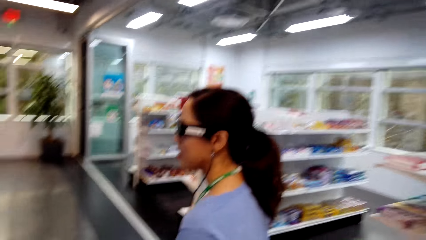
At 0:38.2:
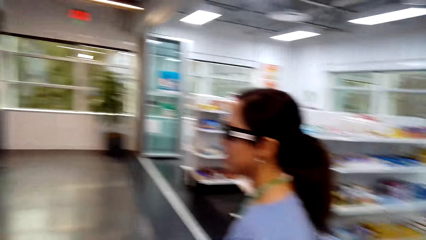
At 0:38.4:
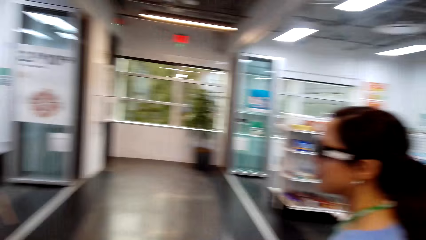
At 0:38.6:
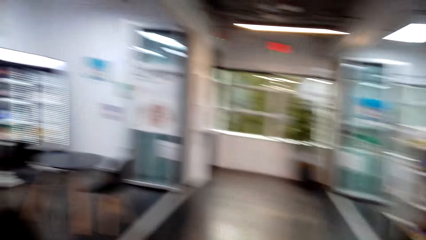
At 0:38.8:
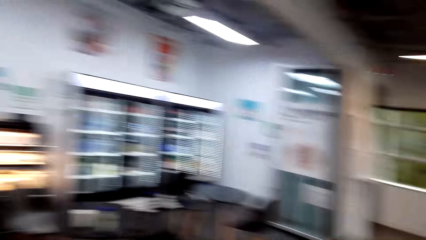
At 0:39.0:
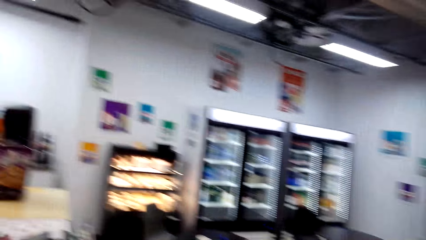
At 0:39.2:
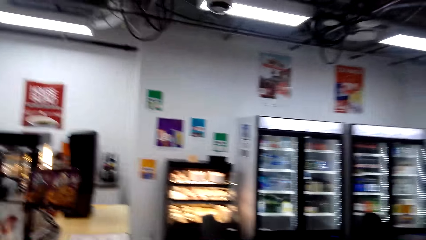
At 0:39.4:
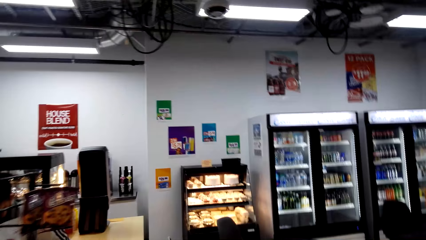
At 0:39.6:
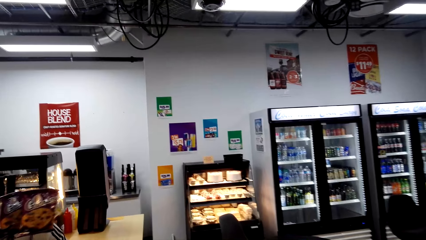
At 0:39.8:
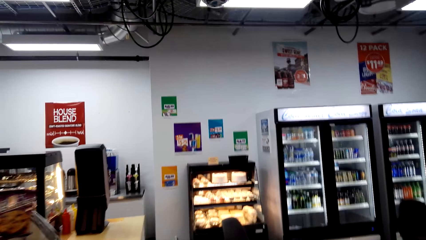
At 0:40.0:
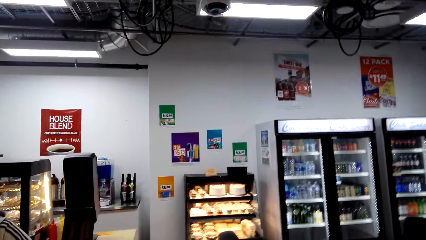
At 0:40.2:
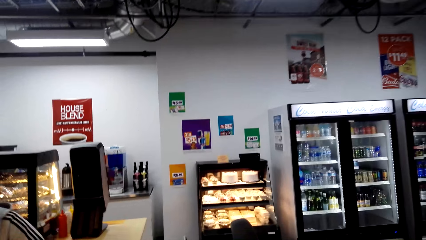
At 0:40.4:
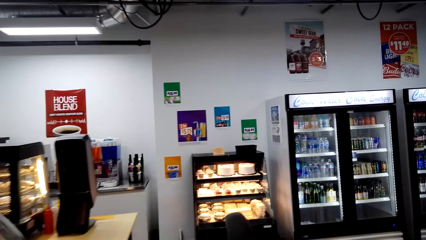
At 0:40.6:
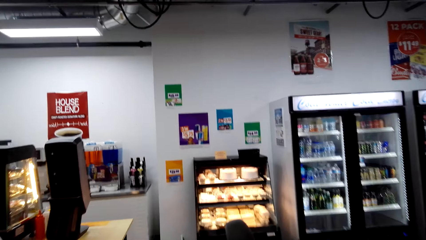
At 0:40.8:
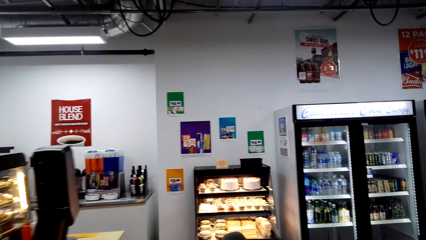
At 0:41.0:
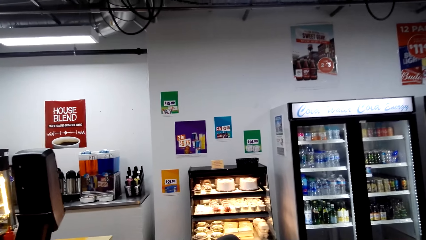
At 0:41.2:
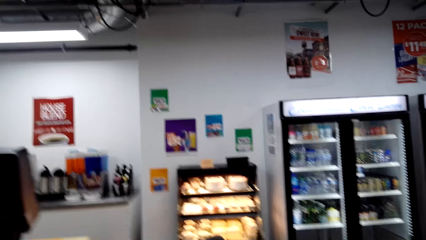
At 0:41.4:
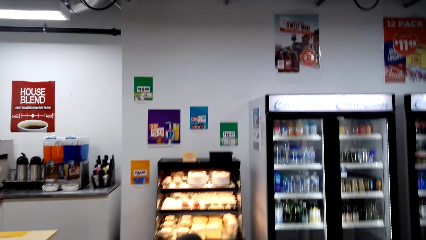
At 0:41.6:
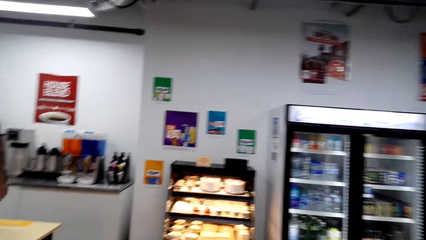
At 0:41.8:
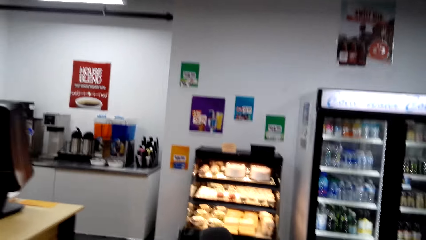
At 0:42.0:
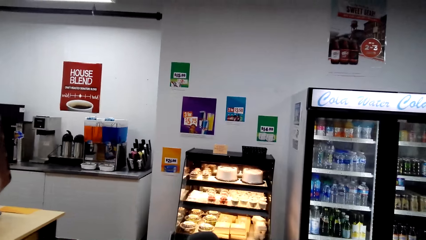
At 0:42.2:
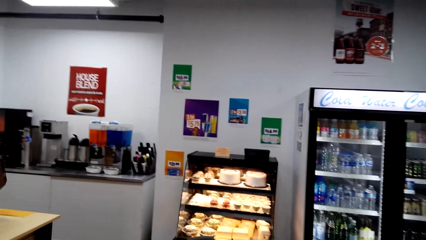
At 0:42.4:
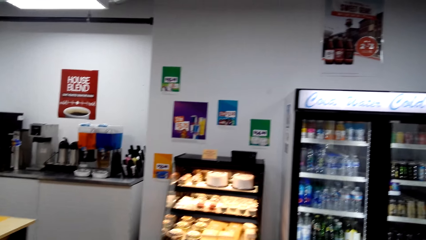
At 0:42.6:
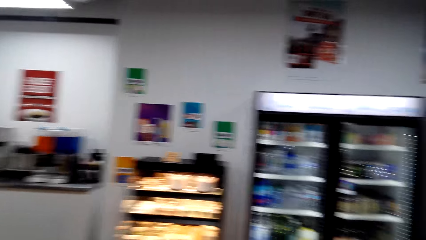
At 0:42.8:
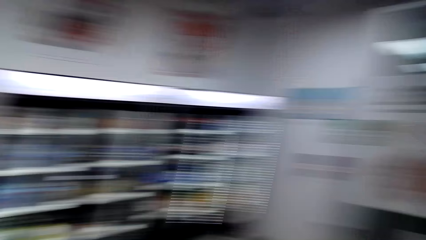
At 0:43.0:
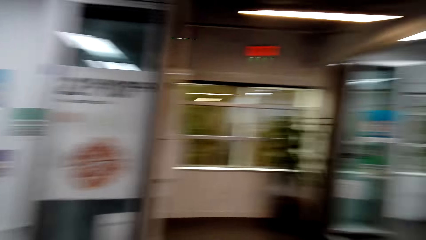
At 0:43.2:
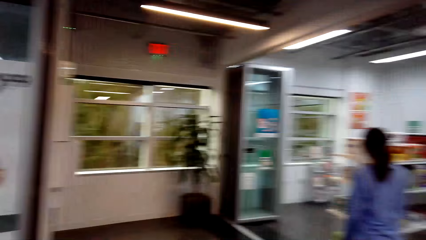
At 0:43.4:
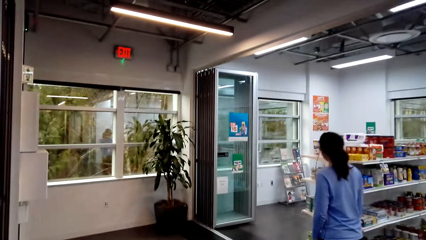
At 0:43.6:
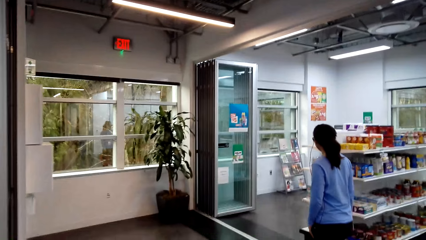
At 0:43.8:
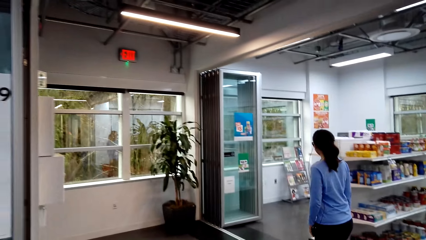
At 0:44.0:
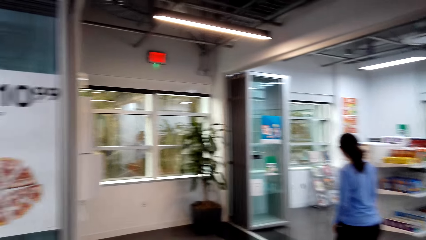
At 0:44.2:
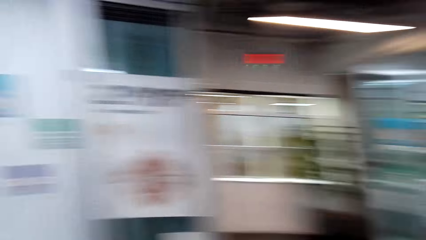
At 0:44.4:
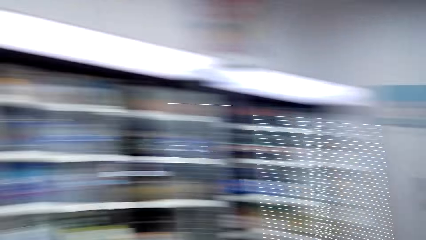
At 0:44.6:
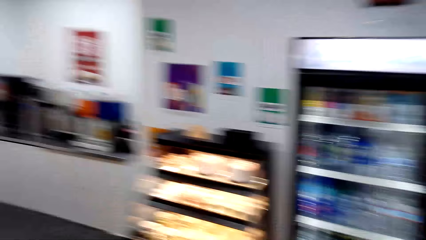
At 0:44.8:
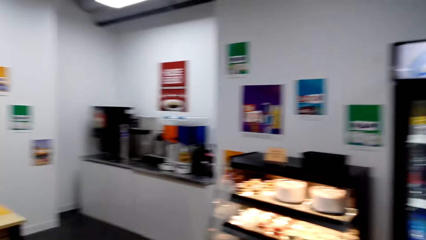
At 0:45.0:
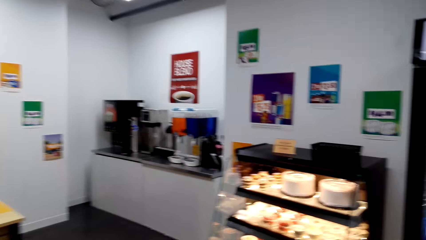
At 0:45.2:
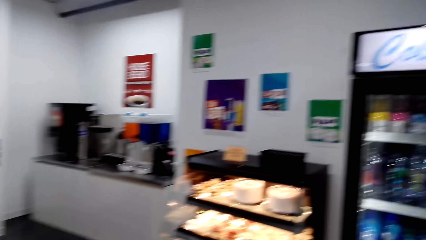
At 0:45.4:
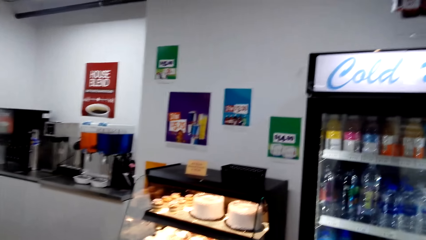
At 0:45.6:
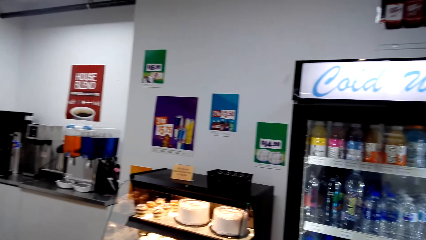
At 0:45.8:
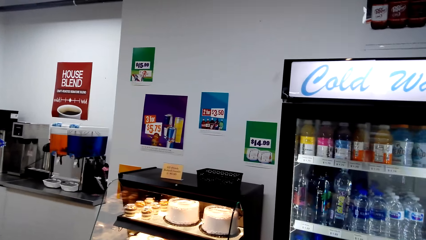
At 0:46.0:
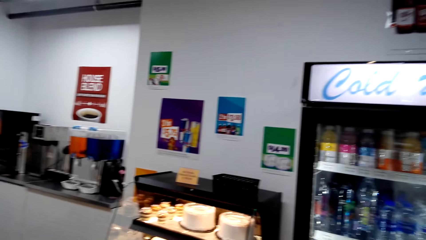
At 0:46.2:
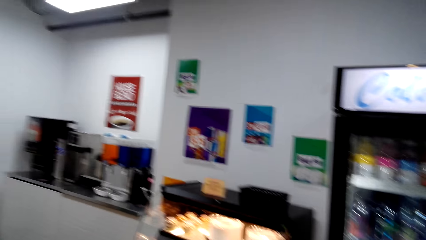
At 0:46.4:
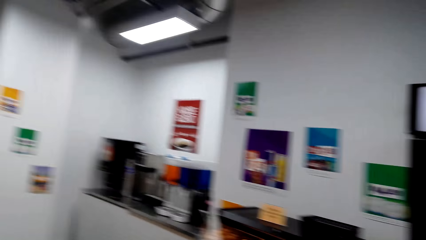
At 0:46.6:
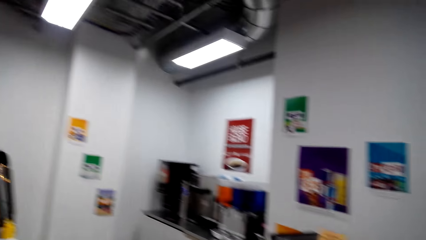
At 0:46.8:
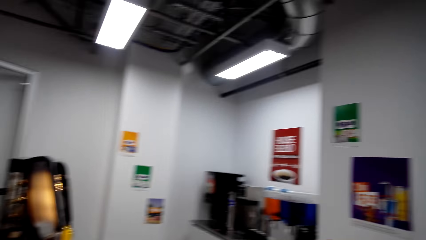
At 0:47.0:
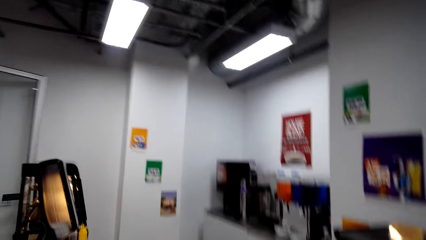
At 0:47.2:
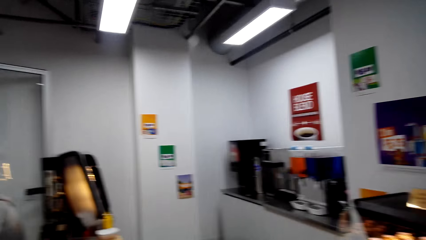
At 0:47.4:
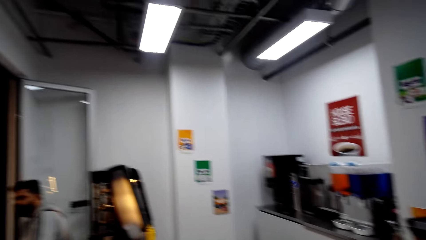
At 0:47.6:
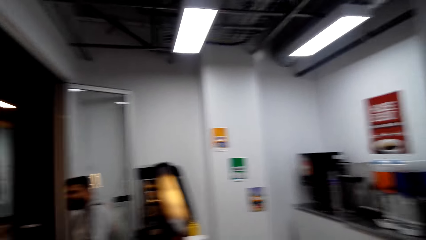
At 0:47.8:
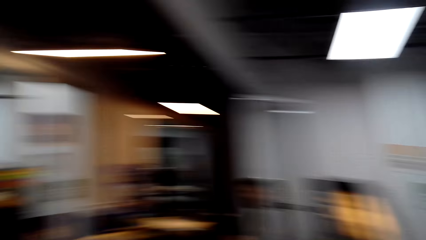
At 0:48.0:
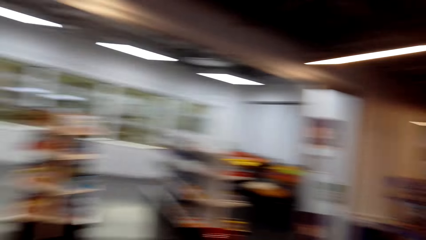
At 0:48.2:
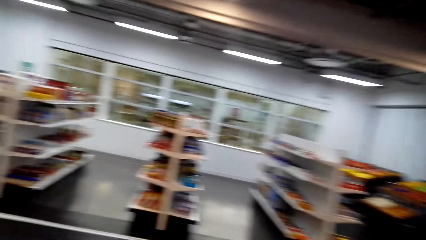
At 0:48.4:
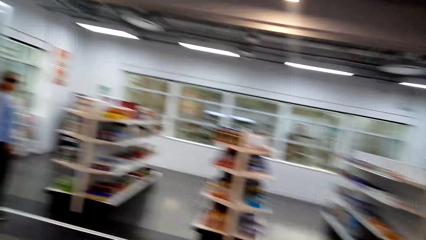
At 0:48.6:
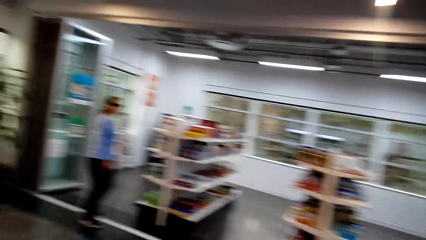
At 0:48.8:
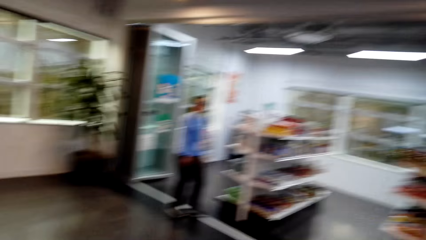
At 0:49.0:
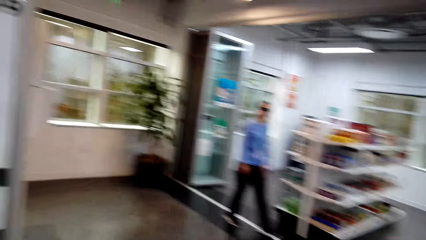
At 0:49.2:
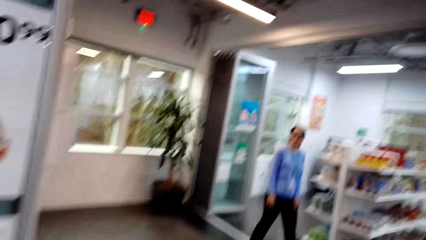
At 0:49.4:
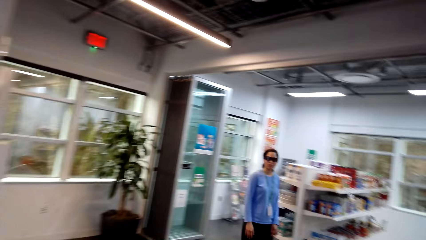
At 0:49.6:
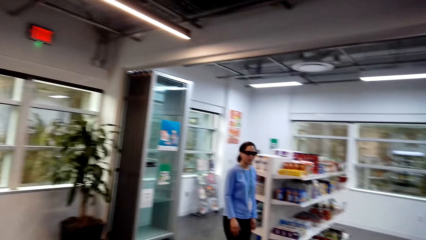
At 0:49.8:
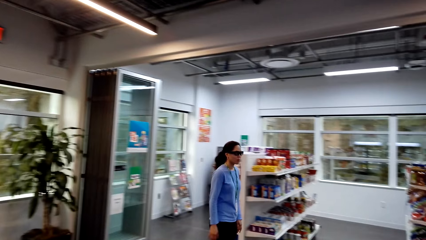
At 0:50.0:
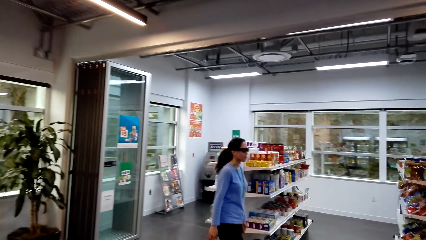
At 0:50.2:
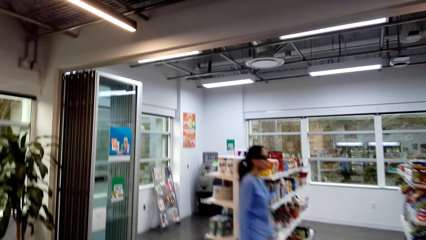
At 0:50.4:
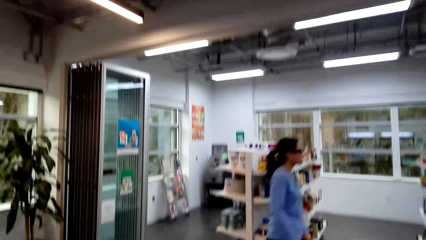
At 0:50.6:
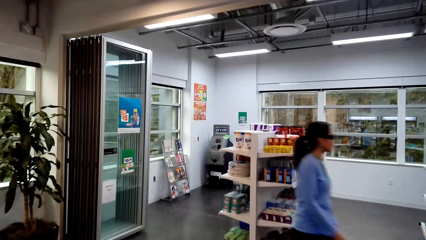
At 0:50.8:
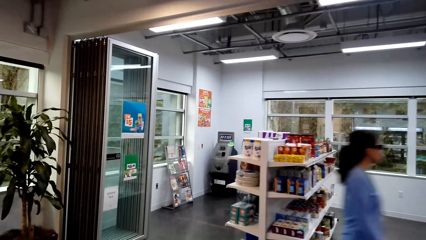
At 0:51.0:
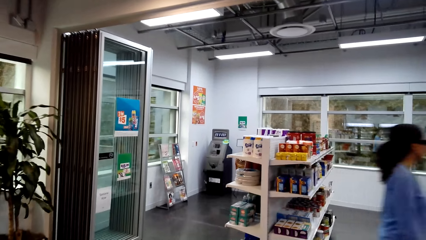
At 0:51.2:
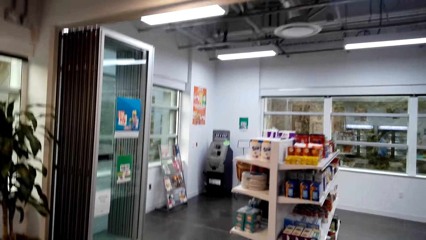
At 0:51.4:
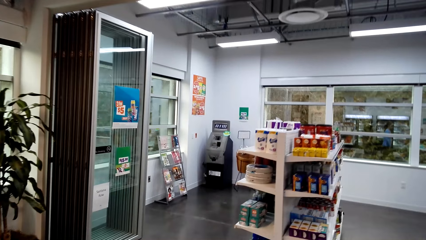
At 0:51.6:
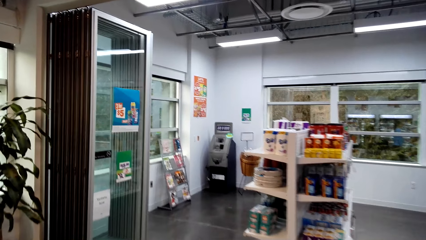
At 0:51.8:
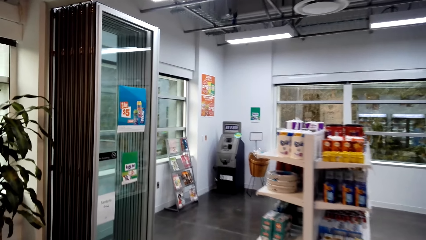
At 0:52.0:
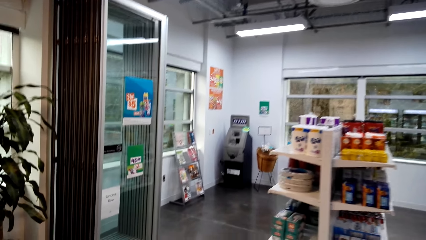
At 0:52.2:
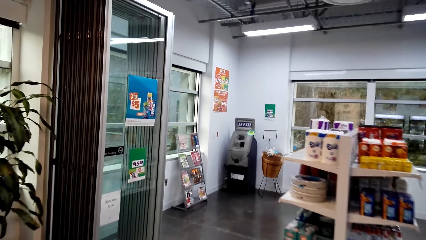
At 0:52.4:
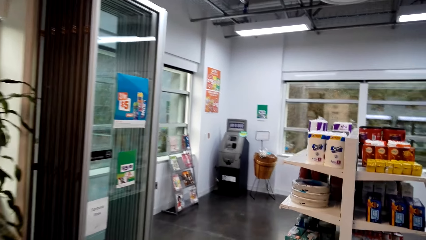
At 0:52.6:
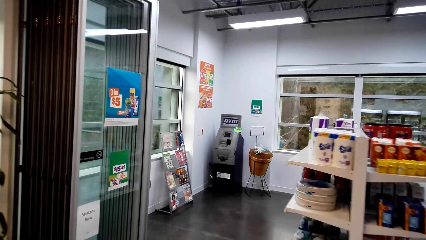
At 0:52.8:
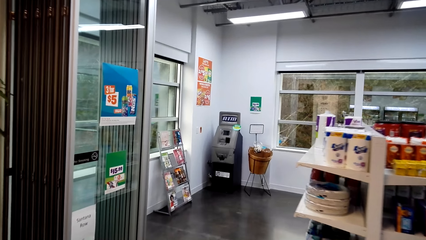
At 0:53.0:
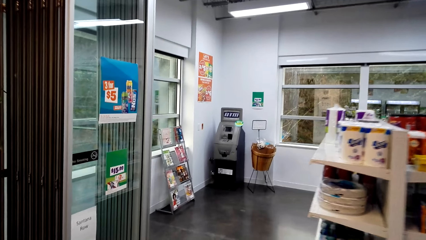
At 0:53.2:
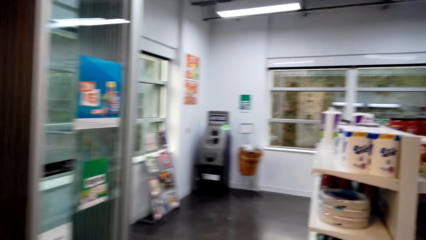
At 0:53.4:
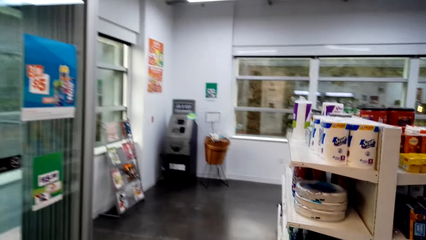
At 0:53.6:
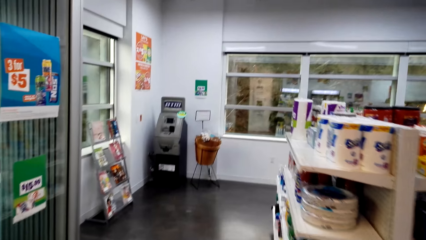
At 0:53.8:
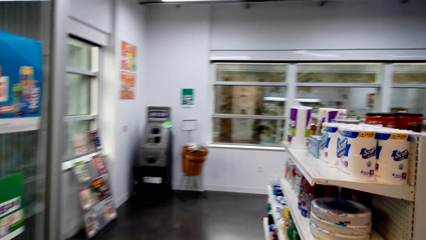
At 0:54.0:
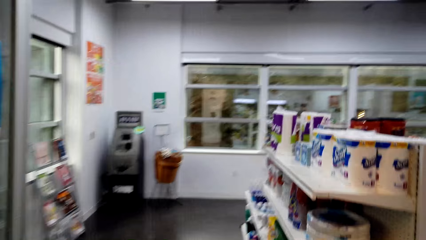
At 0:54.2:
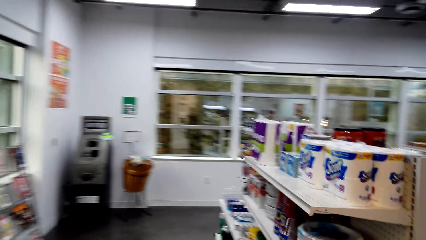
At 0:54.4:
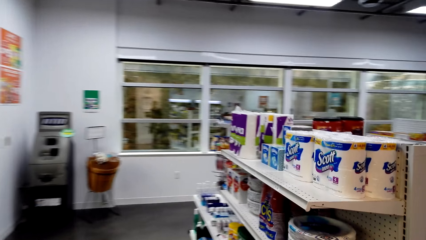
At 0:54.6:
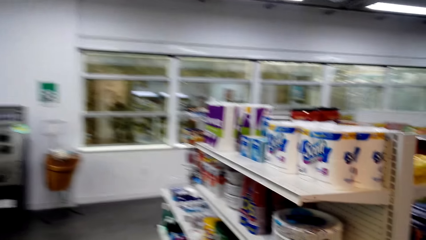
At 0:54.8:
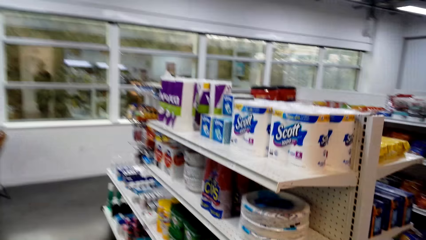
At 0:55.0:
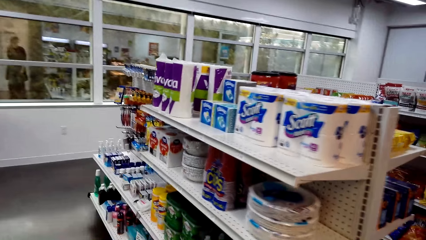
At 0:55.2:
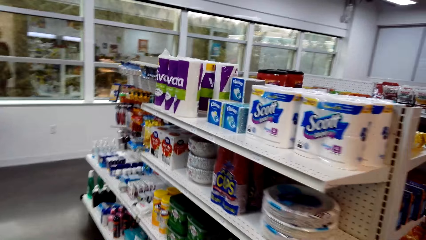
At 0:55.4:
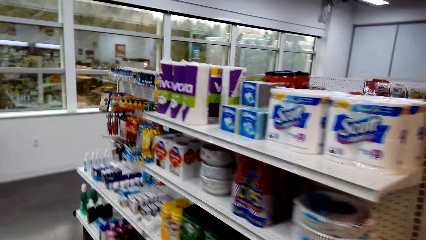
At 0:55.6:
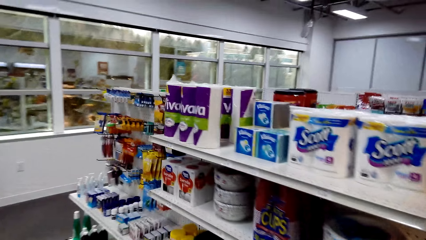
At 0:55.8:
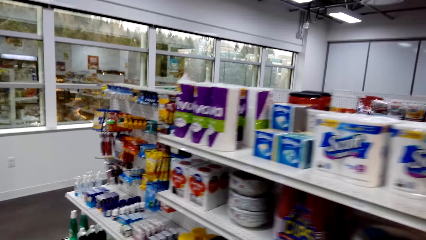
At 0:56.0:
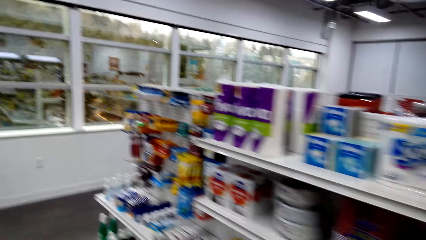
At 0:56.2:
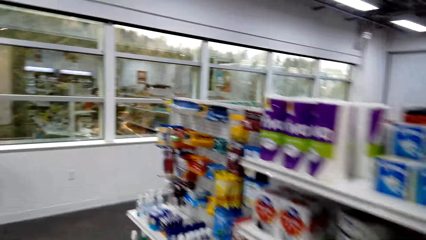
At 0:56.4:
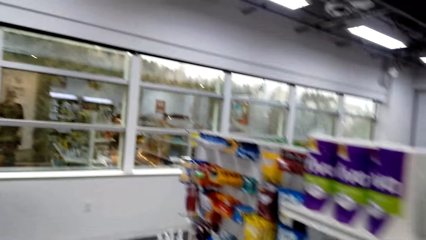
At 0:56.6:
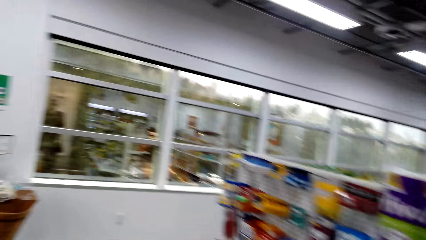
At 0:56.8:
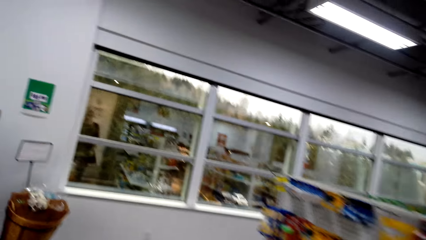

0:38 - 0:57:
The camera wearer walks into the supermarket. They look around the supermarket. They walk around the supermarket.
